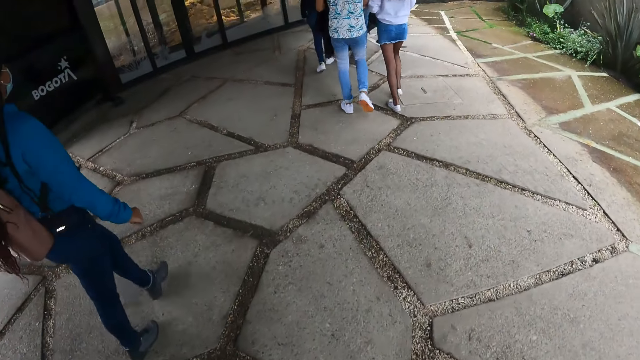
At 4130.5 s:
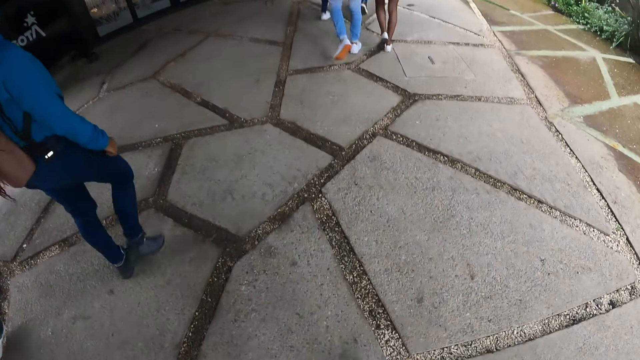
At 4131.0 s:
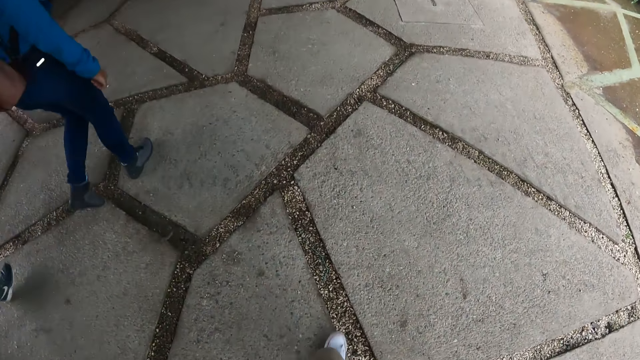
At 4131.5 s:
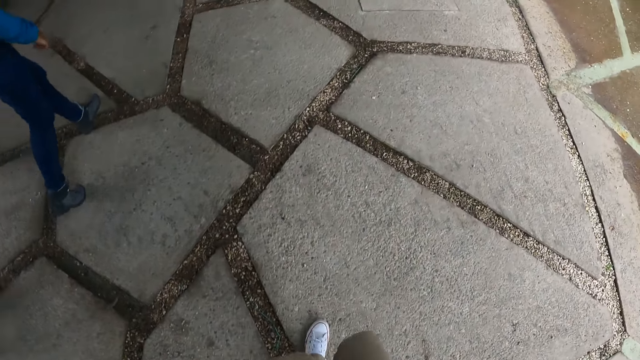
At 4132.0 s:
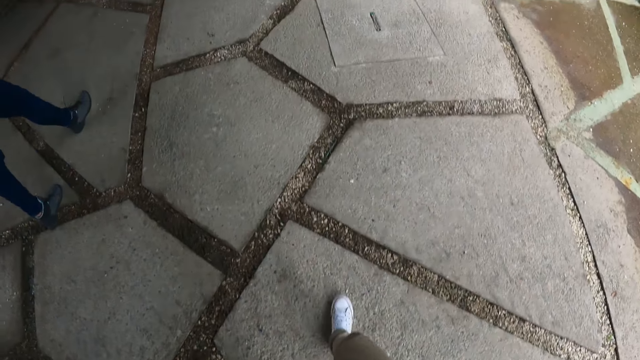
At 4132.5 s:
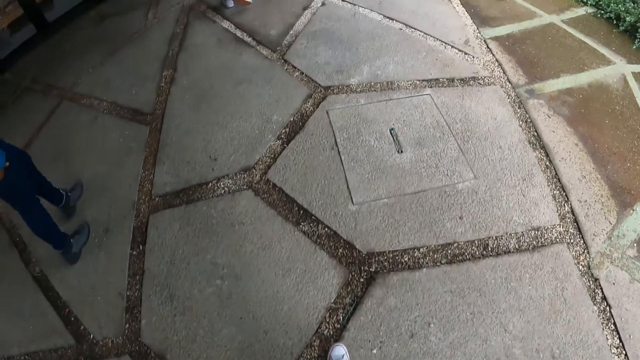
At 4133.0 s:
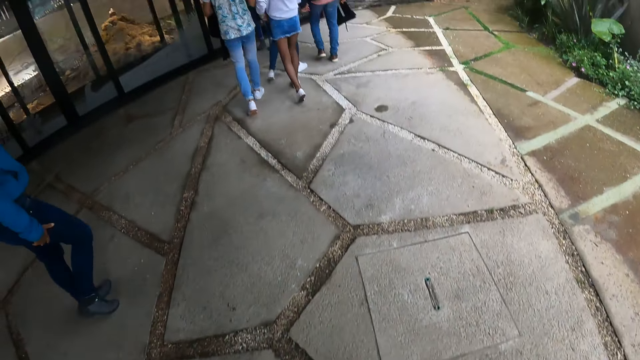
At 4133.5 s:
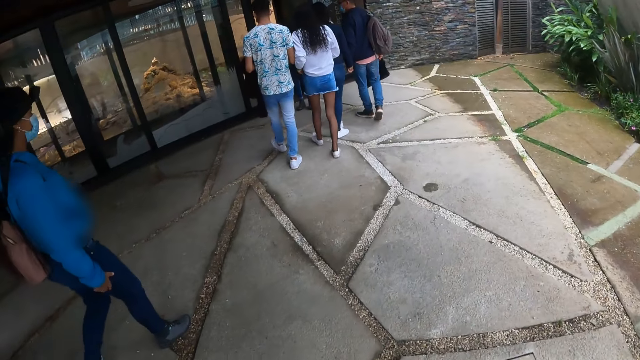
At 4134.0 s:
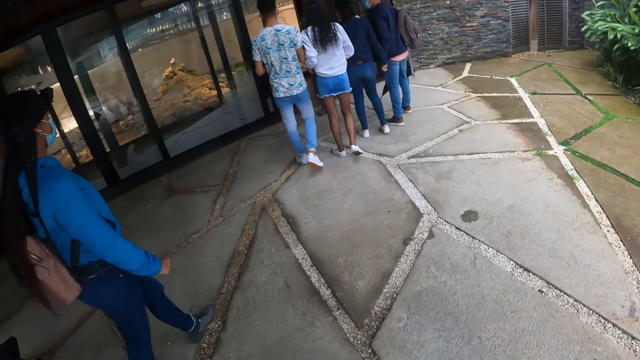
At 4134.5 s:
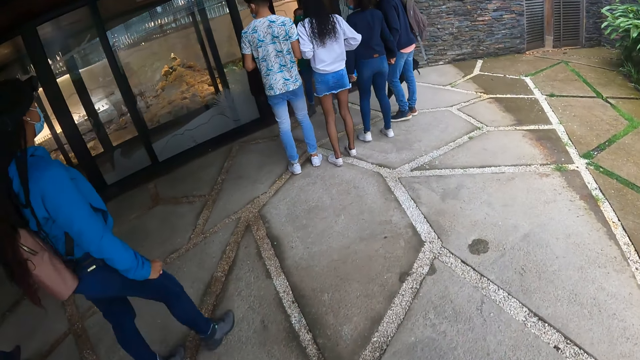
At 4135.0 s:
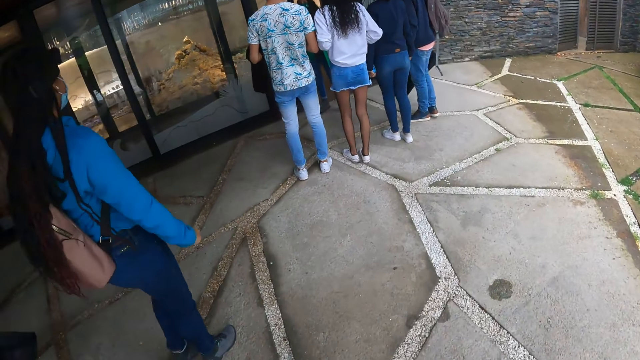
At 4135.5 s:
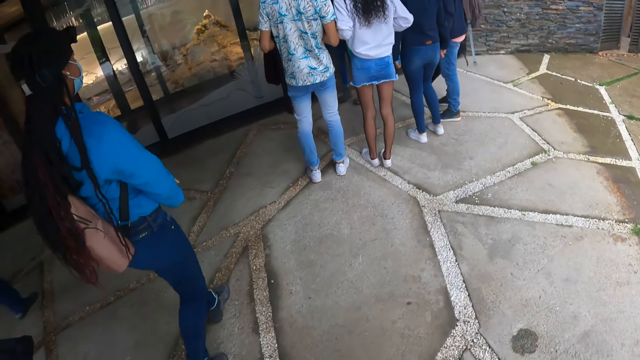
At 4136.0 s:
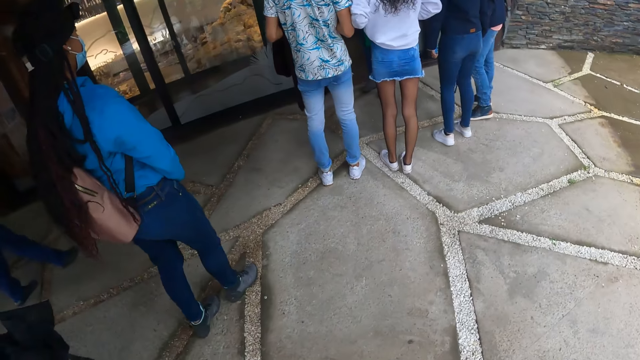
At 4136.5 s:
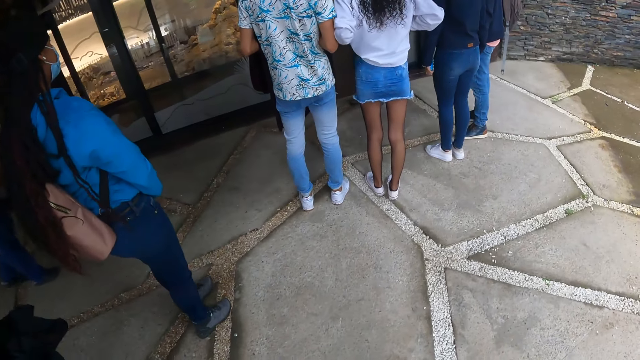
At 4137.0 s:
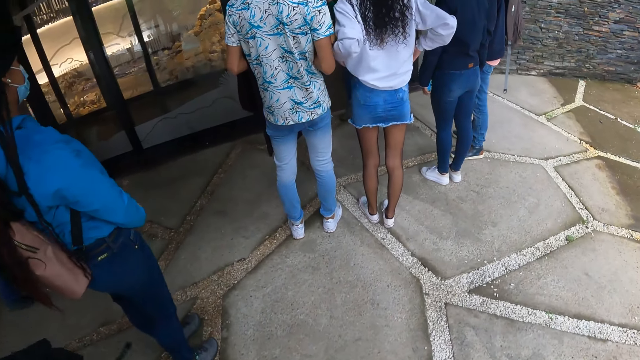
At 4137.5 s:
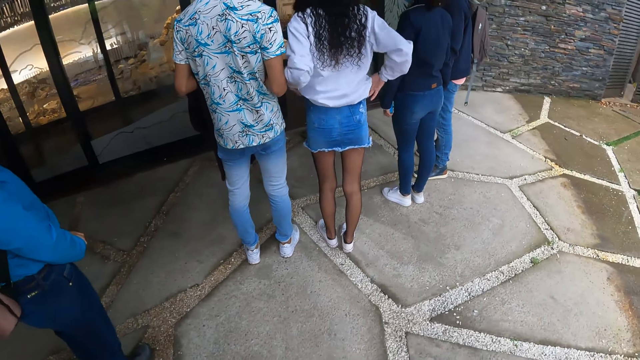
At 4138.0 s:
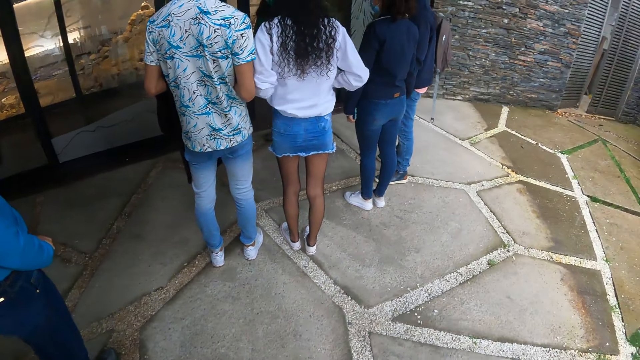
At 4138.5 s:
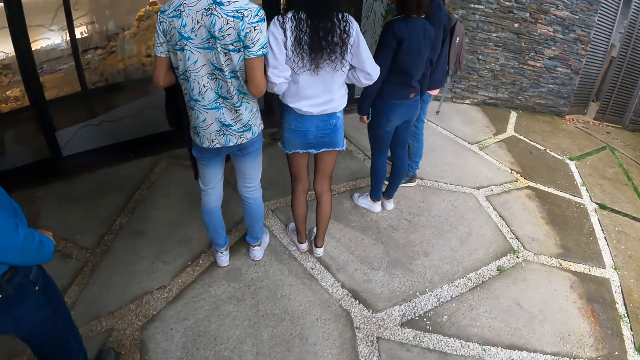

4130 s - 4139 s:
A woman adjusts her top with both hands.

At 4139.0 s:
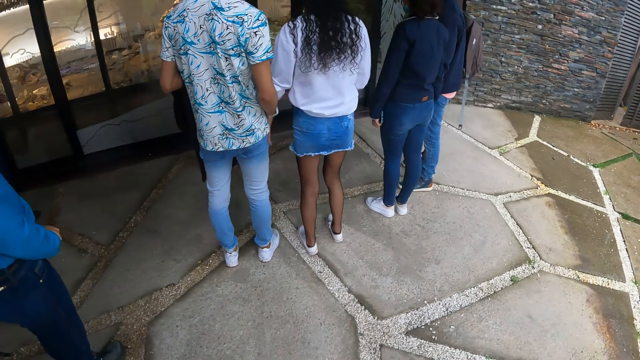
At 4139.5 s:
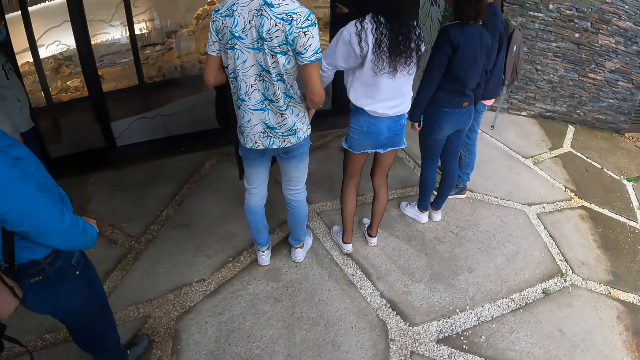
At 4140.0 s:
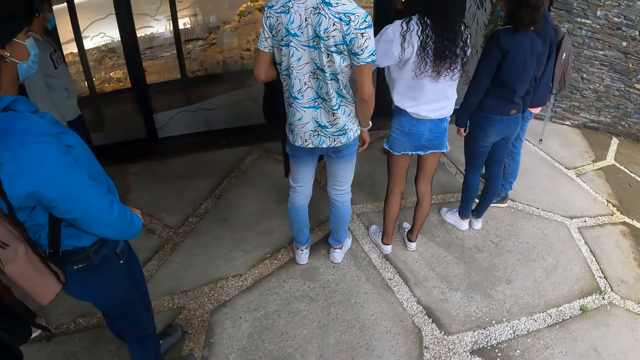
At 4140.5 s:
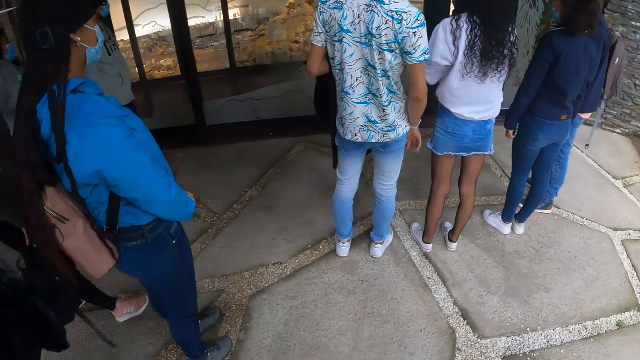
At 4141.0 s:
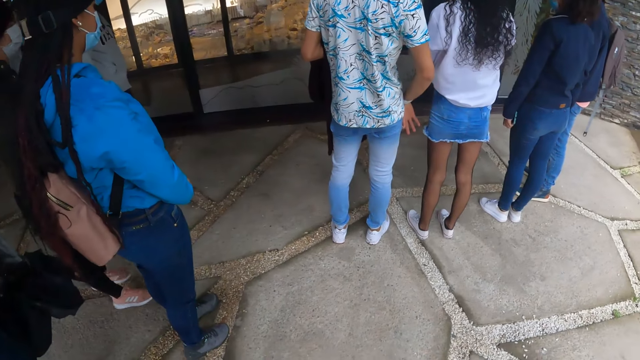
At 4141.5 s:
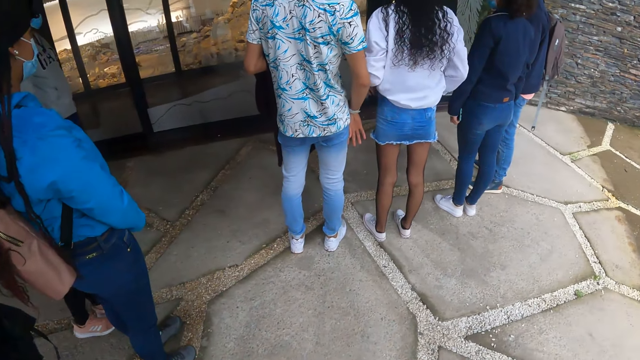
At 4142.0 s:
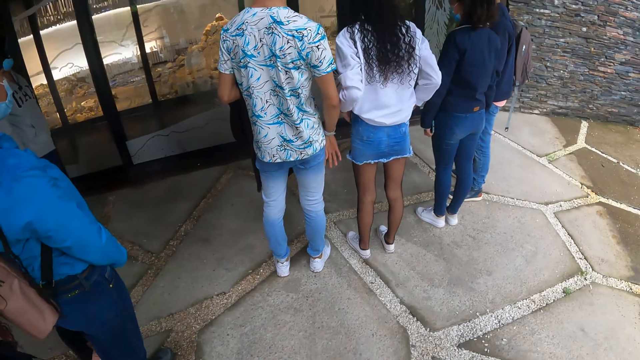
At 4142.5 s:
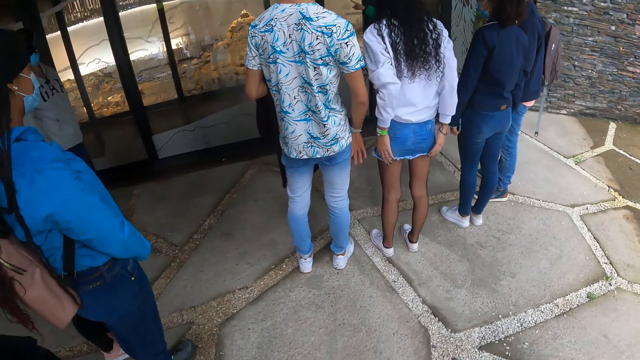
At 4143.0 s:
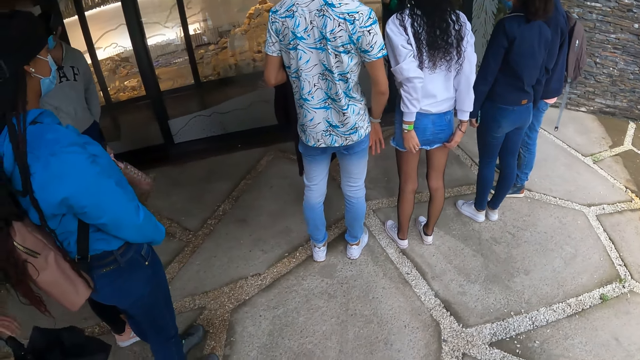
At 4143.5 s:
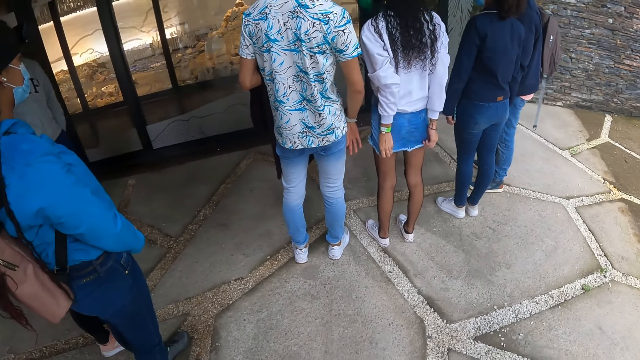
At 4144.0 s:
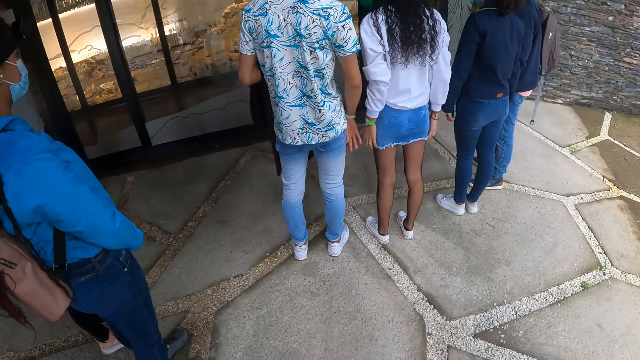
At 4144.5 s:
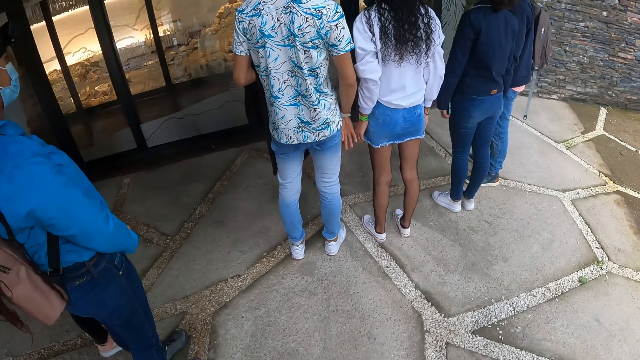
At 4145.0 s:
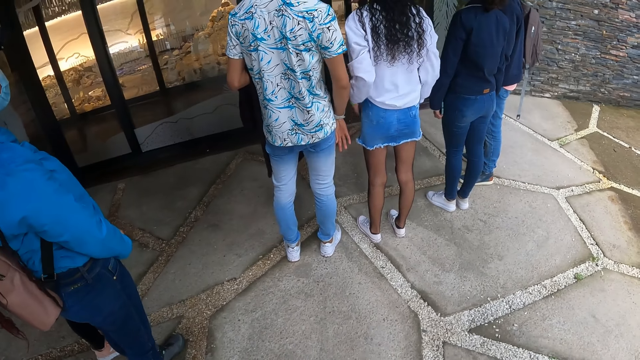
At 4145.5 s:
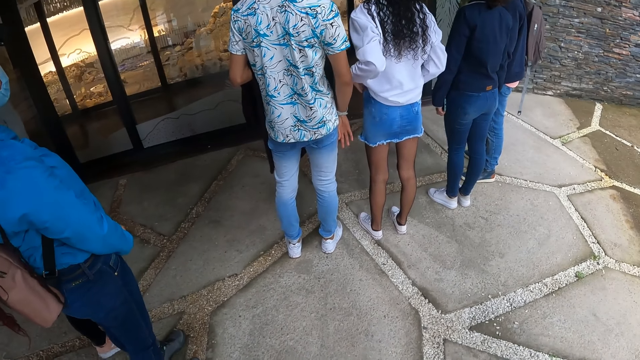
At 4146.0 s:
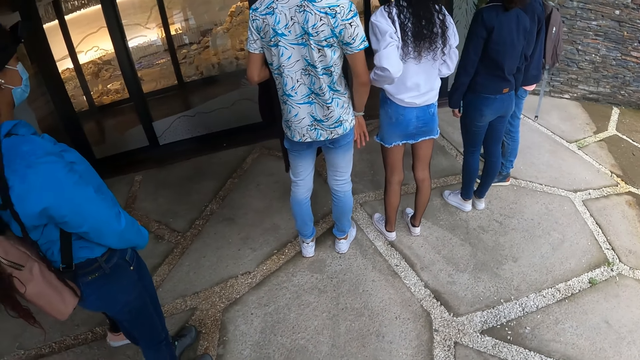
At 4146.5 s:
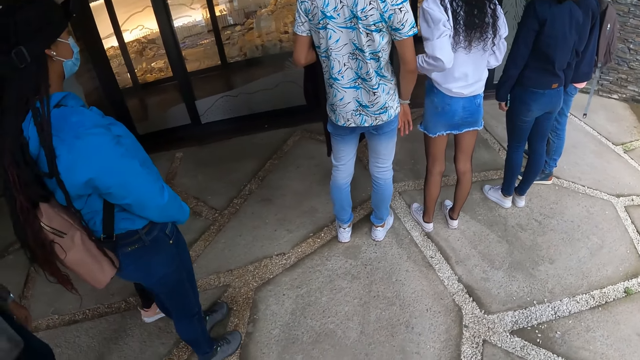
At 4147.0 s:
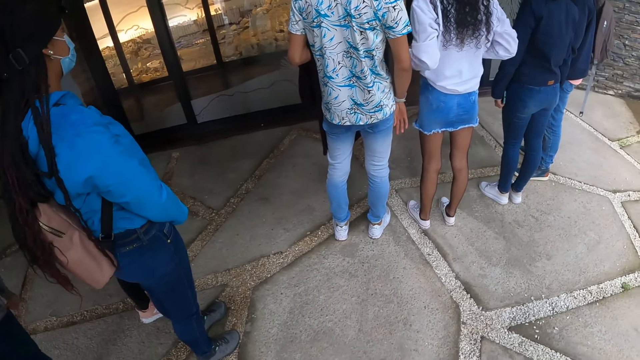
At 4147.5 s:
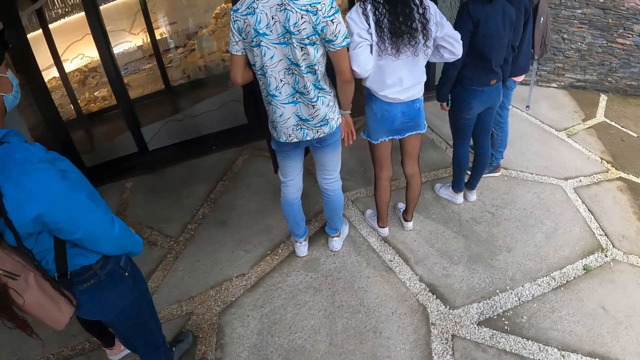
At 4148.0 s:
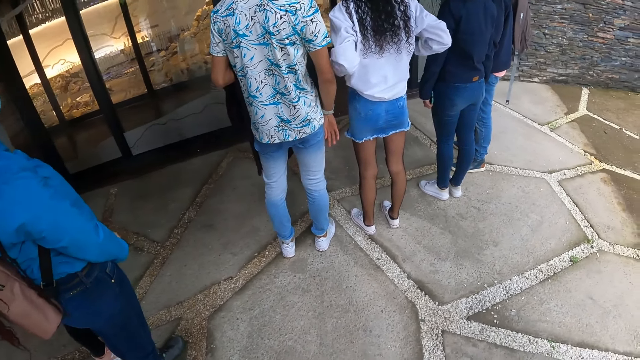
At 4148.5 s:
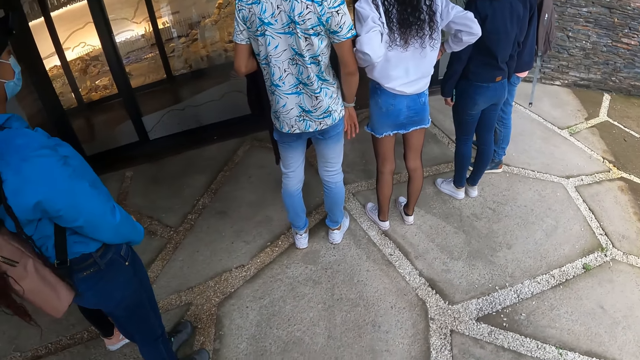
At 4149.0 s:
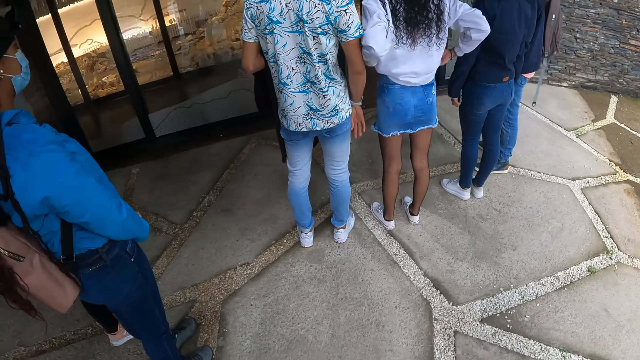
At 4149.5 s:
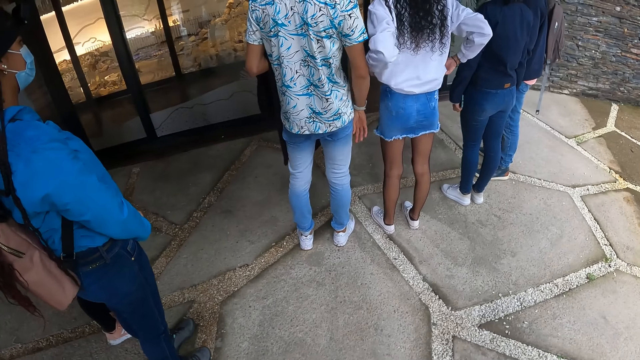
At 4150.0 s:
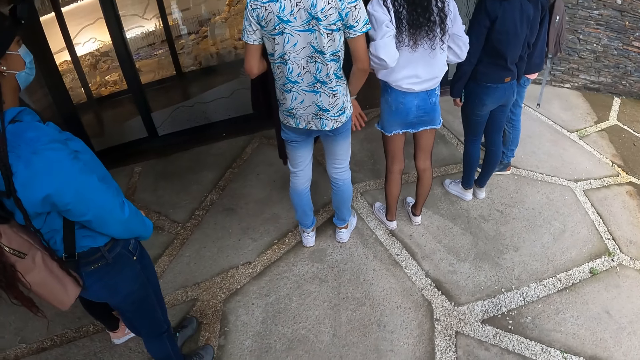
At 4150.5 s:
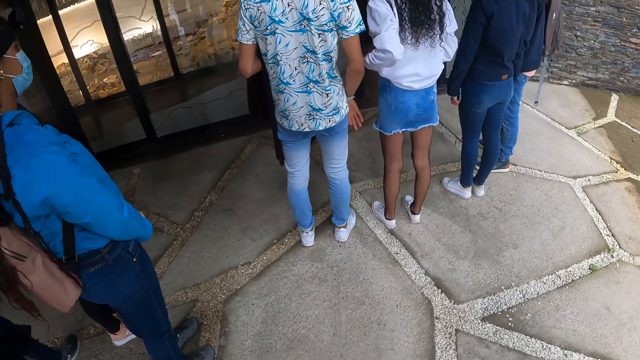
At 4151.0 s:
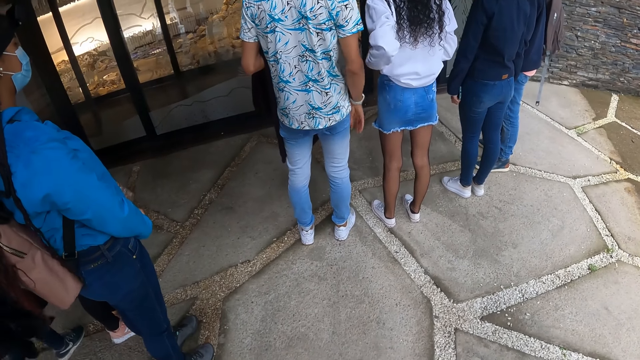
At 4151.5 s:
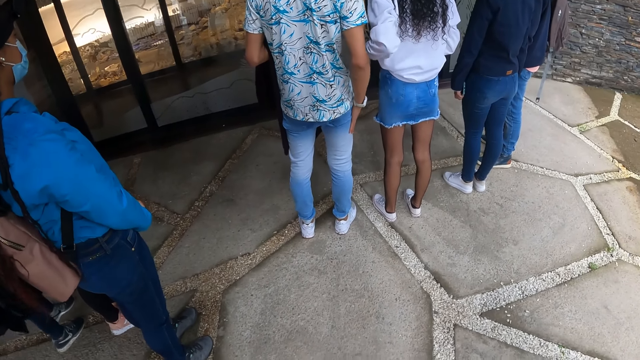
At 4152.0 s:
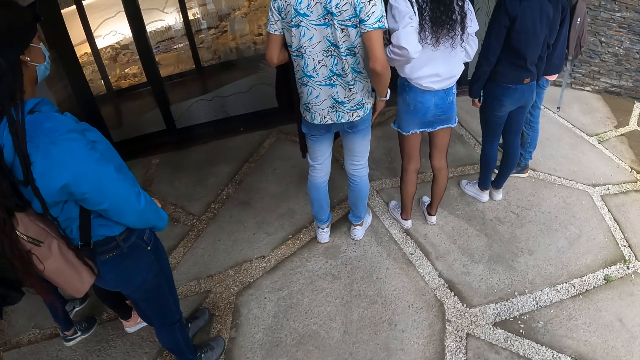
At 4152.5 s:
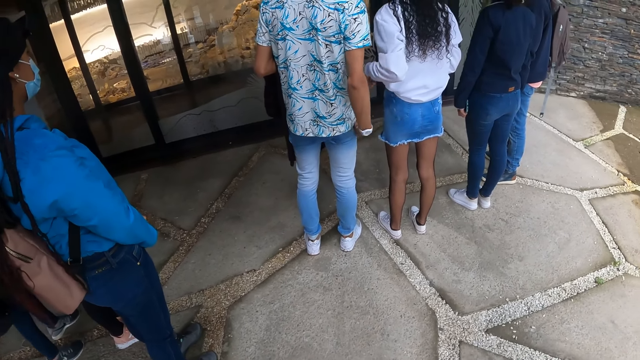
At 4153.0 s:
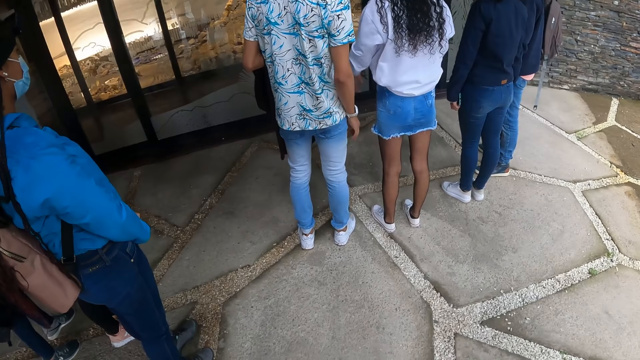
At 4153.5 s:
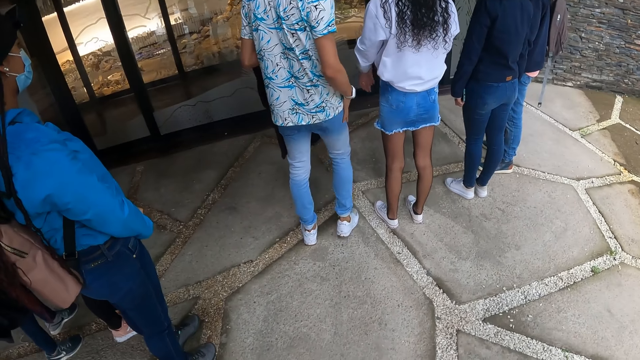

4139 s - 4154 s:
The camera wearer stops walking. A woman pulls the hems of her jean skirt with both hands. The woman adjusts her top with both hands. The camera wearer looks around. A man wipes his right hand against his right thigh.
